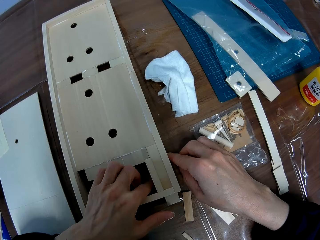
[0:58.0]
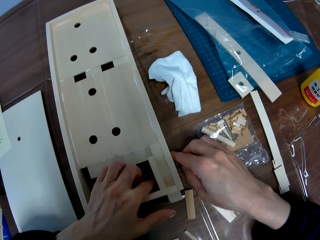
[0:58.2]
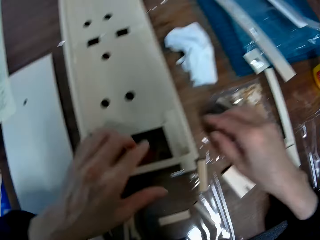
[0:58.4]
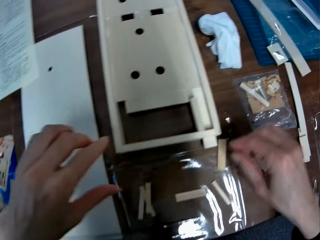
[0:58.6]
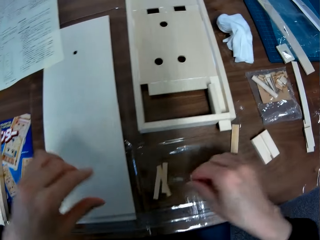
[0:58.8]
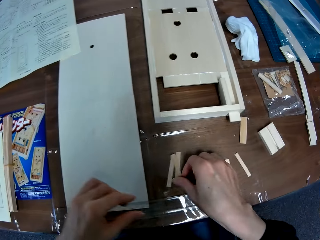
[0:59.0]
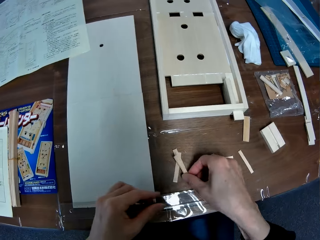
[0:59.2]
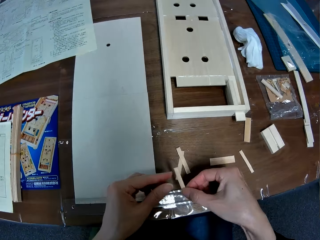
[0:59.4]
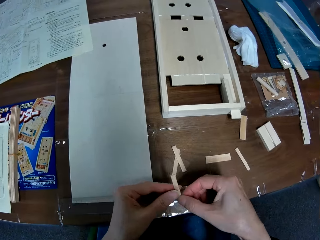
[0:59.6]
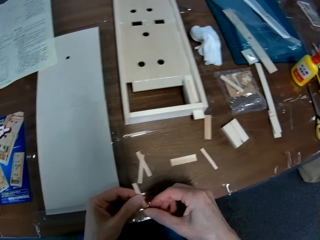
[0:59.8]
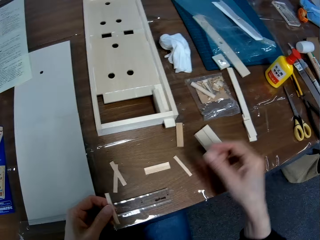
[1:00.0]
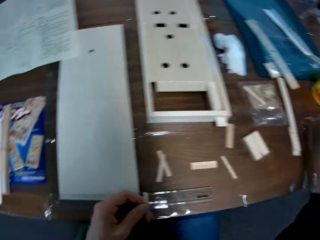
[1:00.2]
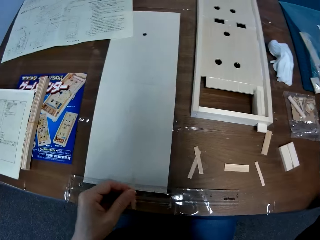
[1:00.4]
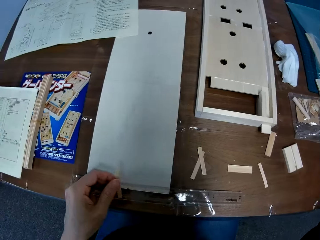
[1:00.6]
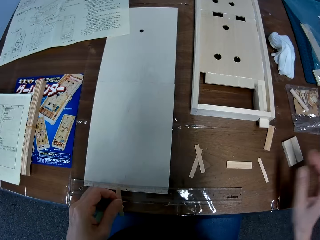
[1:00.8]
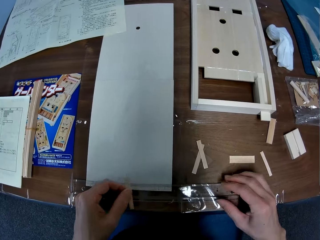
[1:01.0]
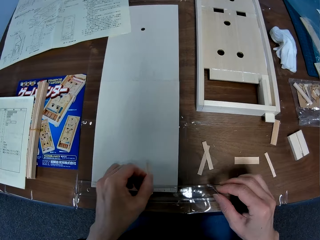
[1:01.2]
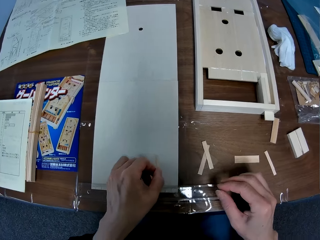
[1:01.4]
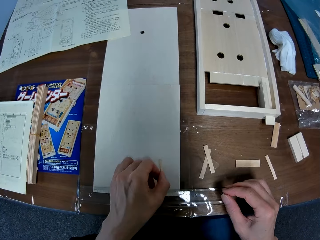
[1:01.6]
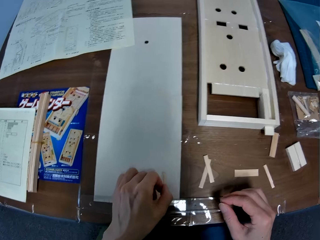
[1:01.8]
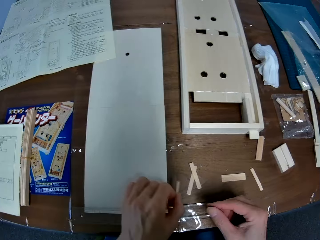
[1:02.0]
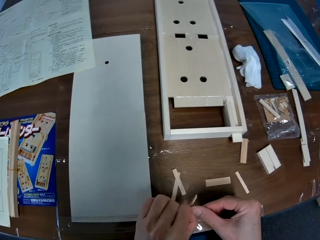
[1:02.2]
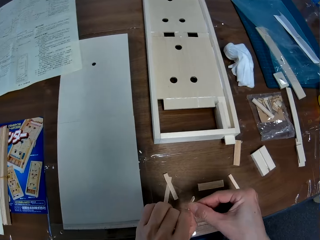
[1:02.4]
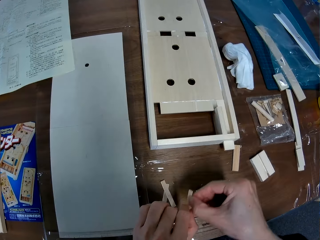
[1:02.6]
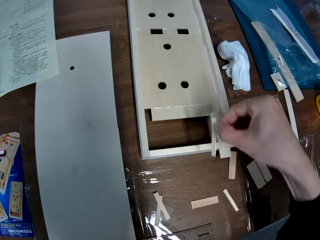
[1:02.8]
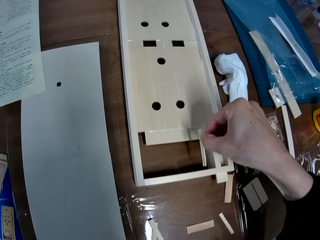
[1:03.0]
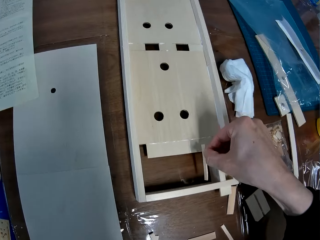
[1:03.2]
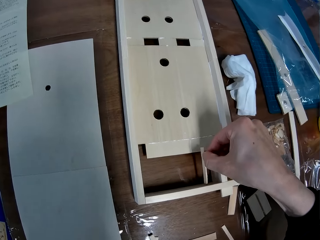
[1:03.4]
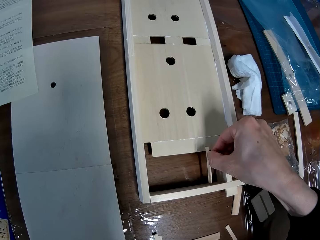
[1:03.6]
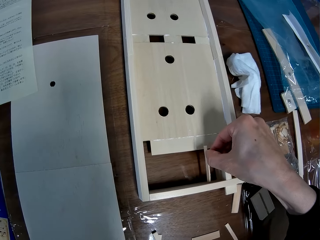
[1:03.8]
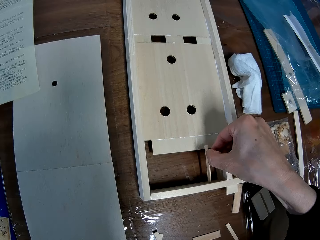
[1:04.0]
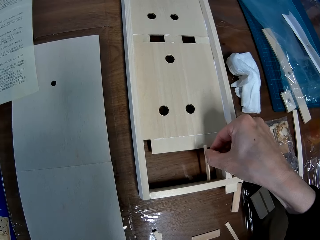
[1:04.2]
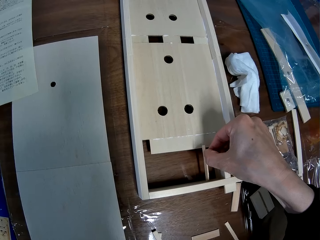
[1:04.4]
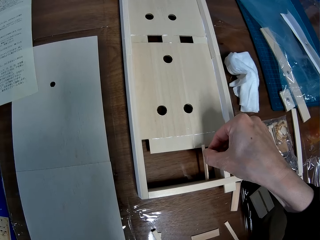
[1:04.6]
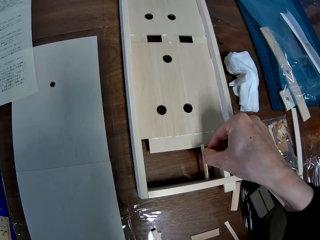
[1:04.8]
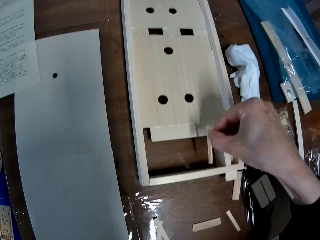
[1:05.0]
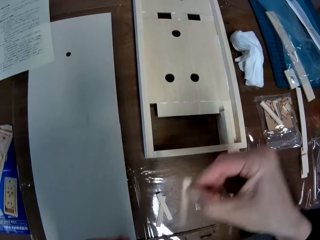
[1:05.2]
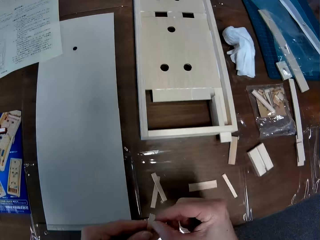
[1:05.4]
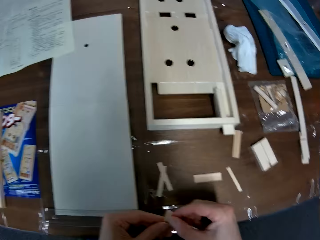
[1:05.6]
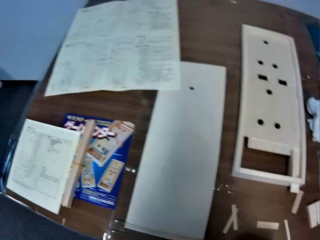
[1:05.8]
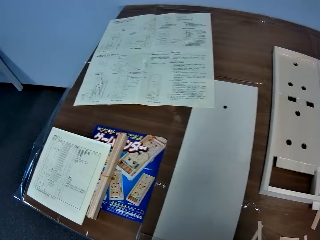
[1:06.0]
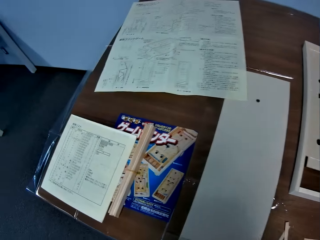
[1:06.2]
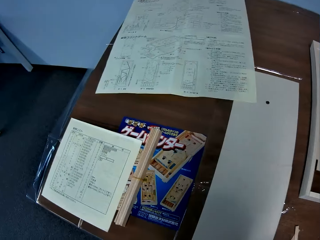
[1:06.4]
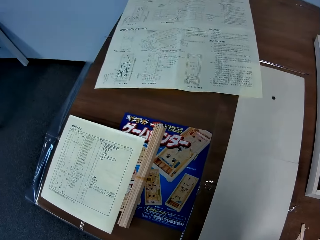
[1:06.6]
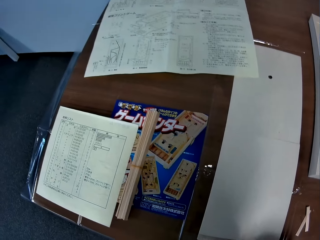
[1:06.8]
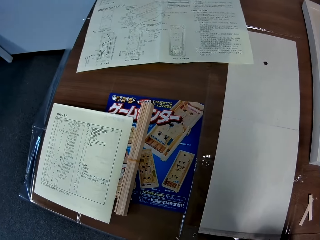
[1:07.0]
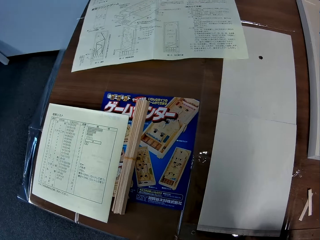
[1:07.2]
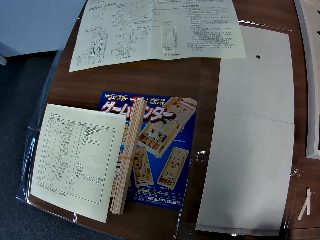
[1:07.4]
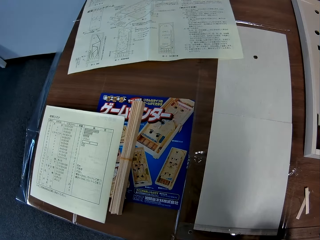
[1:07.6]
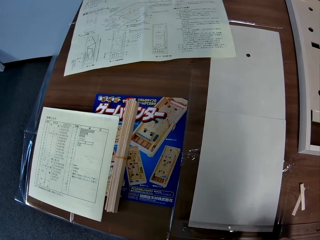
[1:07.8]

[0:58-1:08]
The camera wearer picks up the small piece of wood from the table. They hold the wooden craft on the wooden piece. They set the small piece of wood in the wooden craft. They hold the wooden craft on the other wooden craft. They stare at the wooden crafts.

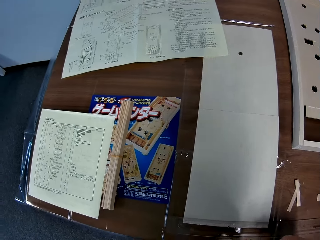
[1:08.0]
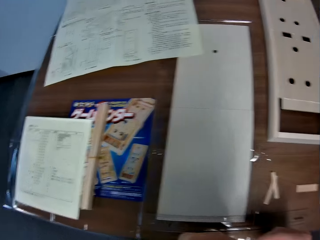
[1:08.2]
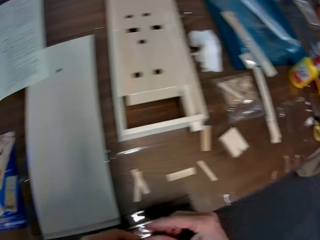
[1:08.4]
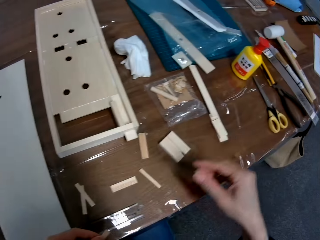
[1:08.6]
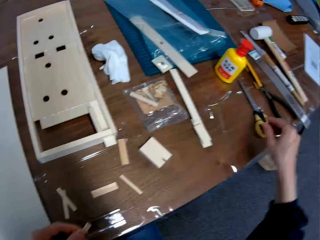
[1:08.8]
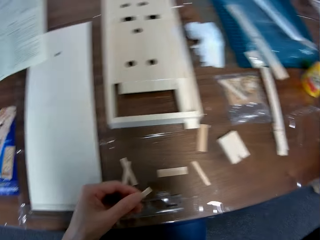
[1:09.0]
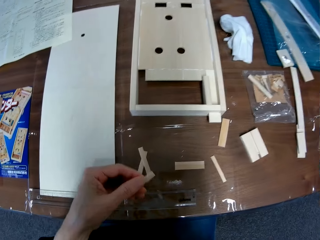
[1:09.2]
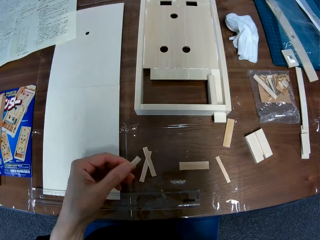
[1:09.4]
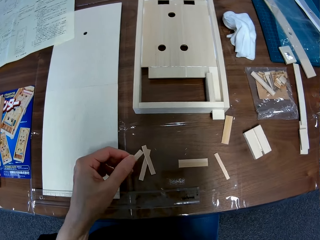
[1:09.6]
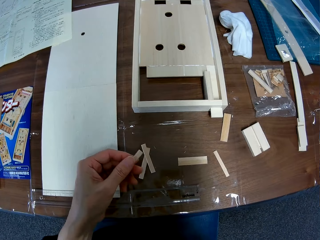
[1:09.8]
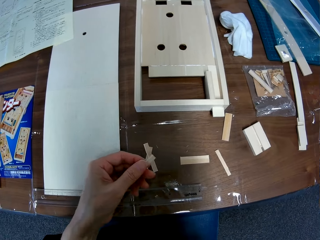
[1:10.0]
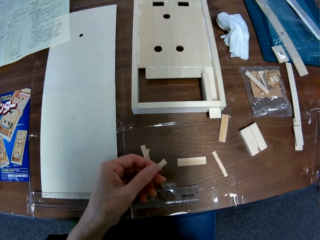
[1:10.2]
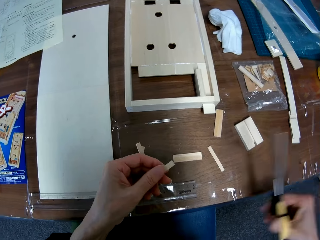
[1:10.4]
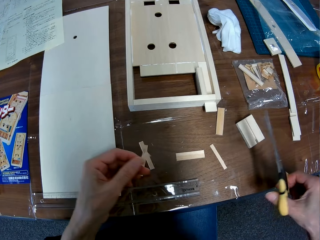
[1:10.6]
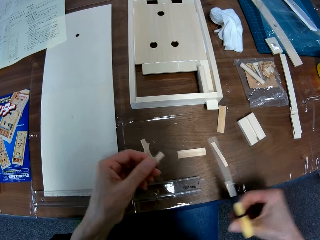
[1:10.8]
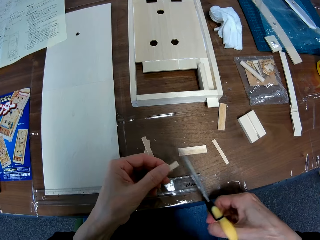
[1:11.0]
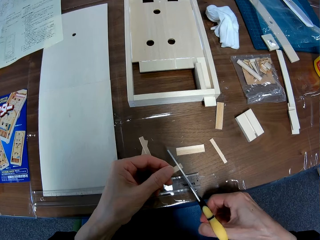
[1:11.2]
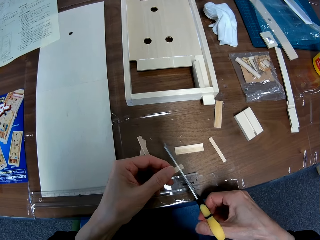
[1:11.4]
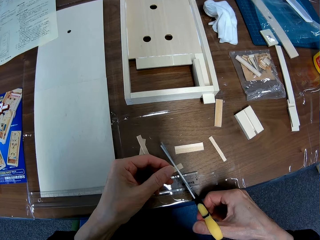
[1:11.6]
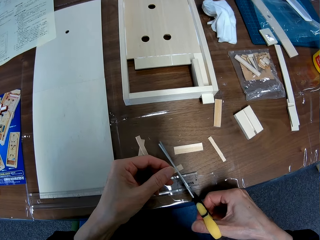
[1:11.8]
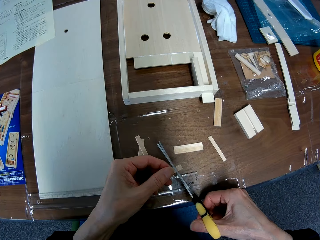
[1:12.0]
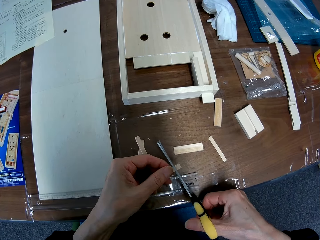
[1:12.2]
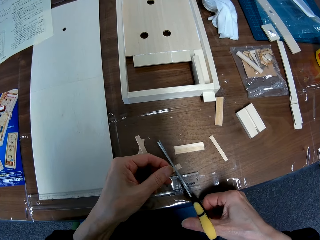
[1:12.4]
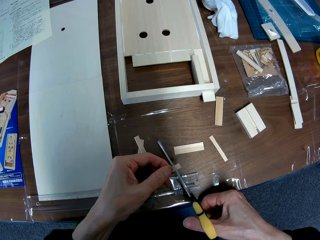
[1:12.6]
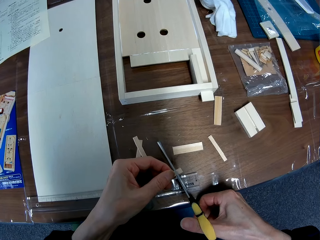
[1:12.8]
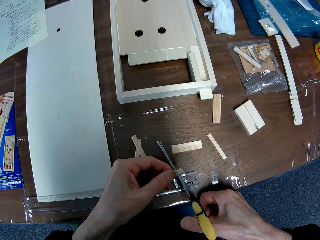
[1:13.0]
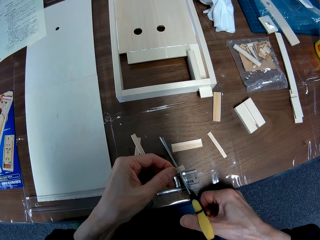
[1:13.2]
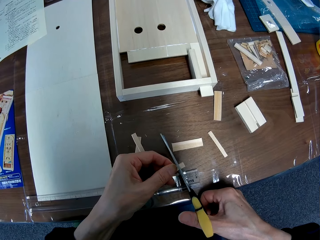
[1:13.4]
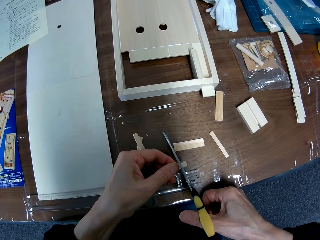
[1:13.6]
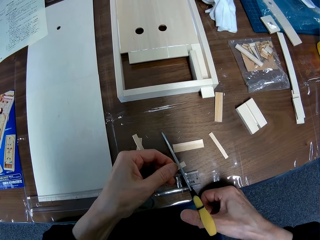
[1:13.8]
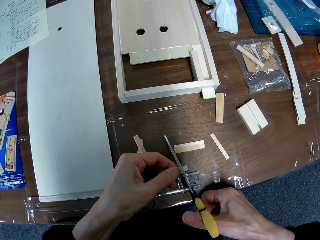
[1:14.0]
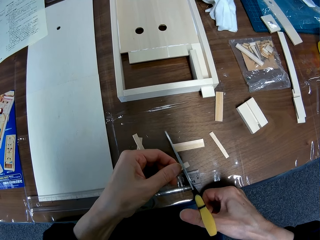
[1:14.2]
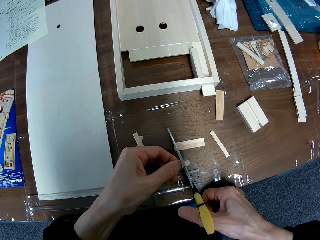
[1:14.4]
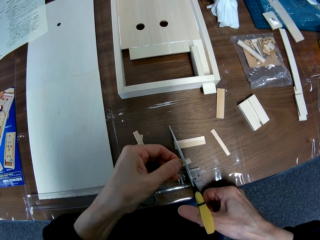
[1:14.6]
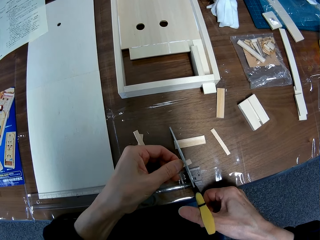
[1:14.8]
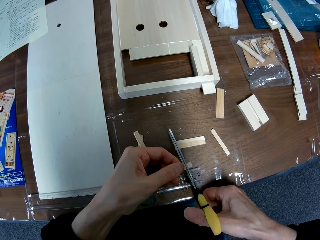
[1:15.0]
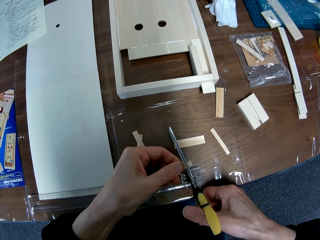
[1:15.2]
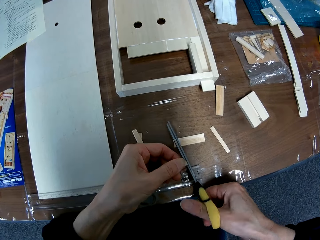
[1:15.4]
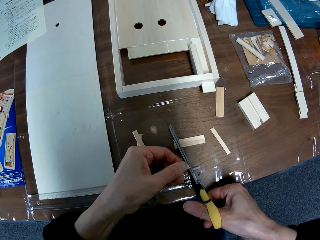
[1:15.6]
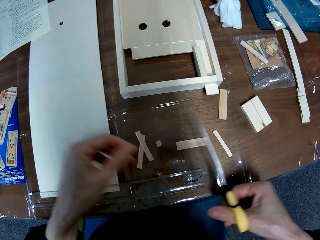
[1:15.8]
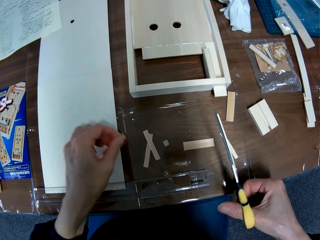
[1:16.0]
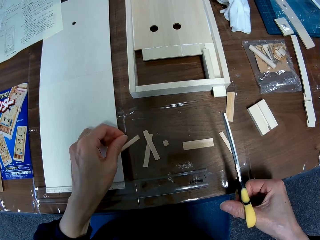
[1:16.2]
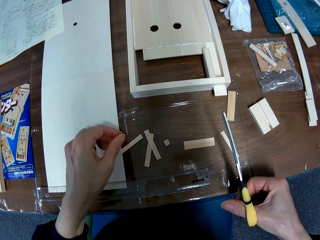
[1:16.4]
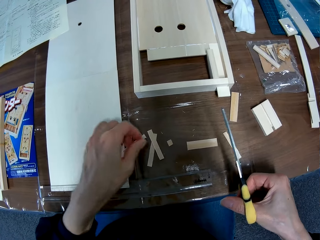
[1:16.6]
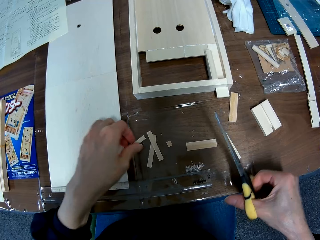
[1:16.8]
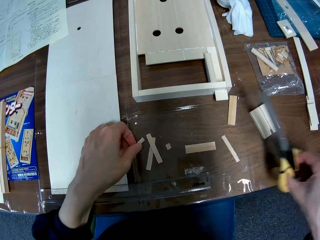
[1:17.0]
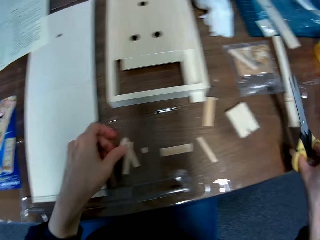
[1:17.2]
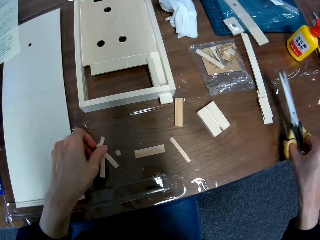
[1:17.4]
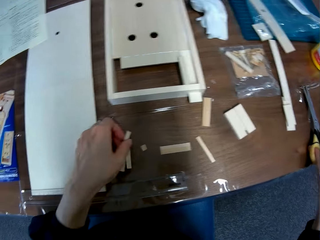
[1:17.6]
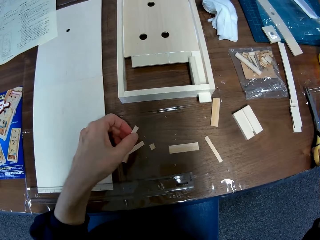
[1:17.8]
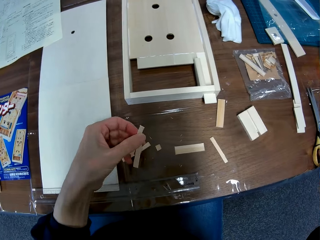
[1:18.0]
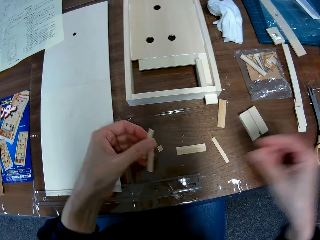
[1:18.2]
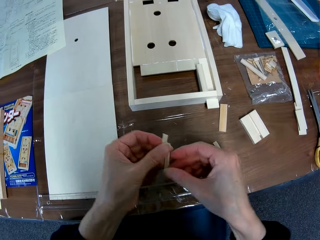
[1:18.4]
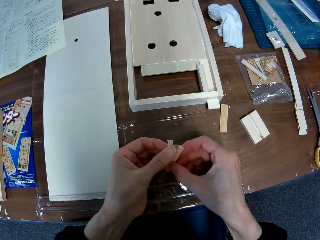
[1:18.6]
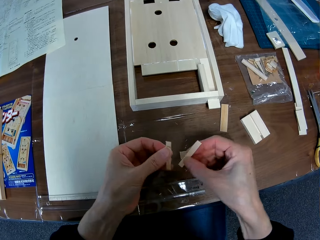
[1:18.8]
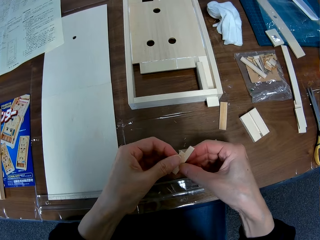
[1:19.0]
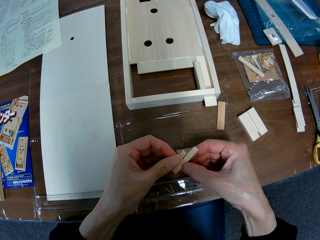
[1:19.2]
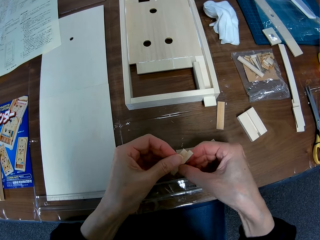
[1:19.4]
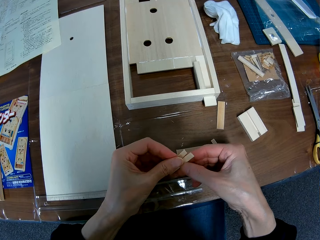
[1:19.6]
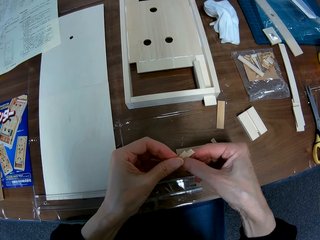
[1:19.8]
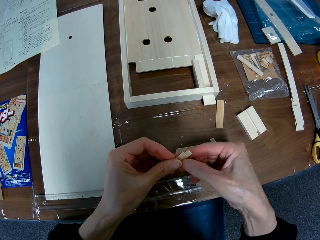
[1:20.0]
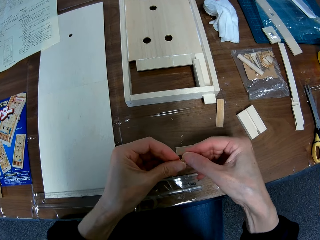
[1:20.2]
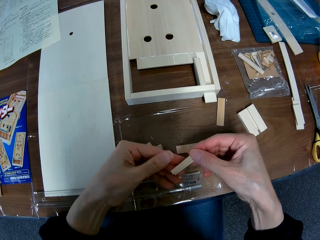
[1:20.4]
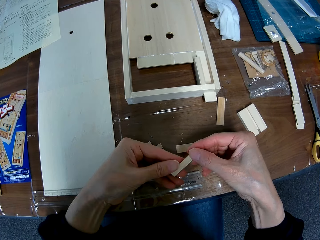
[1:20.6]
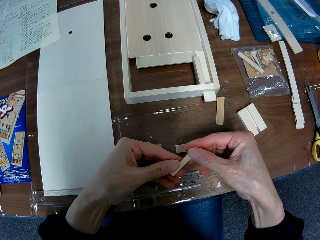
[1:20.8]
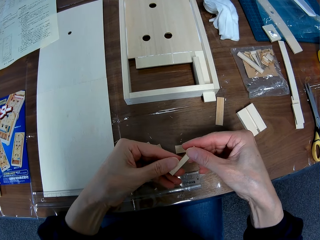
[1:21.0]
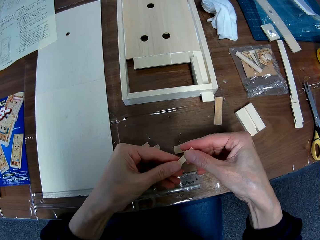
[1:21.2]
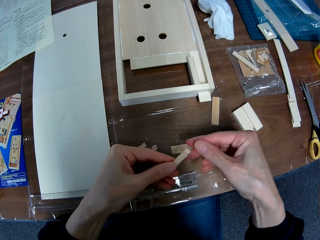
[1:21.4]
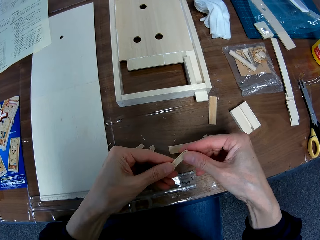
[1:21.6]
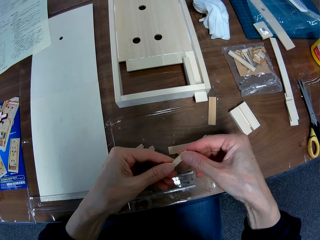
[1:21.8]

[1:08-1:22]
The camera wearer picks up the scissors from the table. They cut the small piece of wood with the scissors. They drop the small piece of wood on the table. They pick up the small pieces of wood from the table. They drop the scissors on the table. They place the small pieces of wood together. They hold the wooden crafts together.
